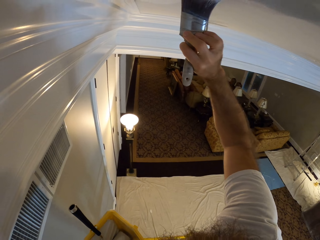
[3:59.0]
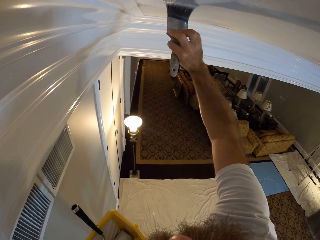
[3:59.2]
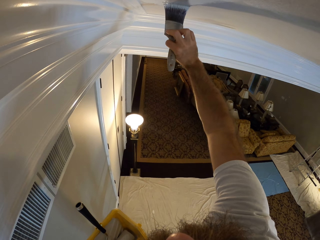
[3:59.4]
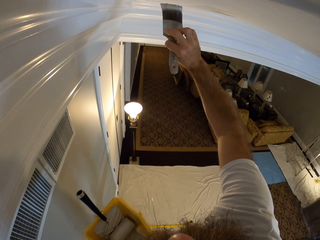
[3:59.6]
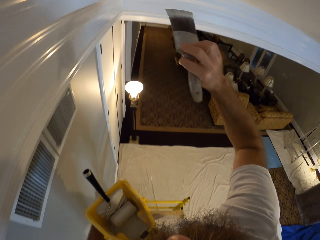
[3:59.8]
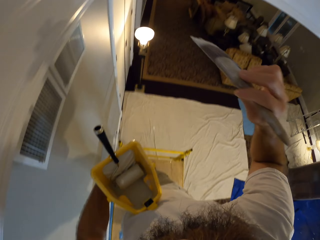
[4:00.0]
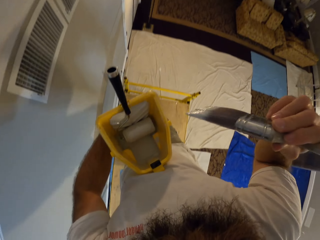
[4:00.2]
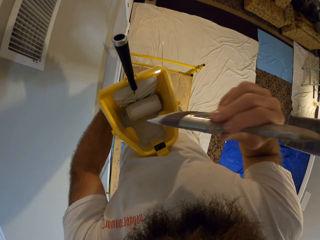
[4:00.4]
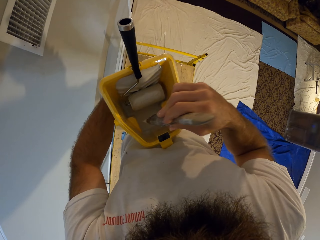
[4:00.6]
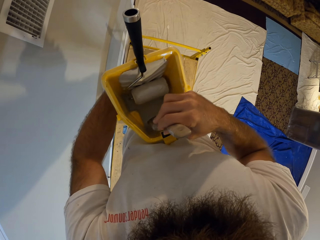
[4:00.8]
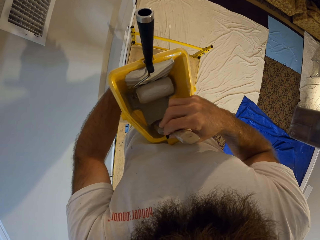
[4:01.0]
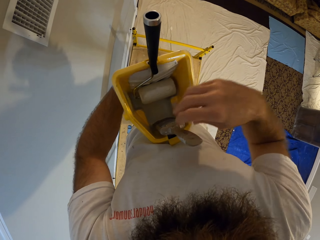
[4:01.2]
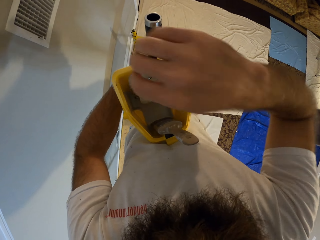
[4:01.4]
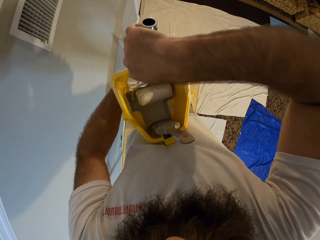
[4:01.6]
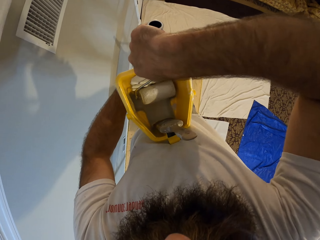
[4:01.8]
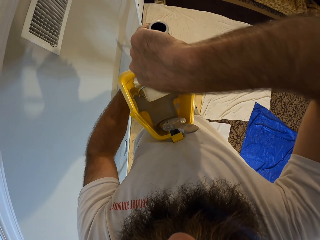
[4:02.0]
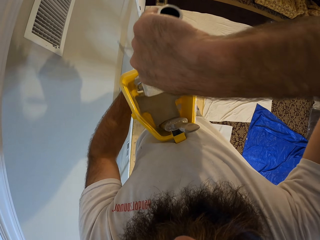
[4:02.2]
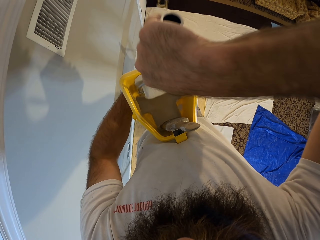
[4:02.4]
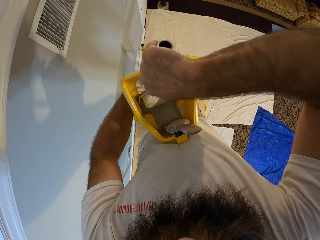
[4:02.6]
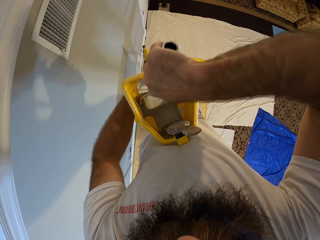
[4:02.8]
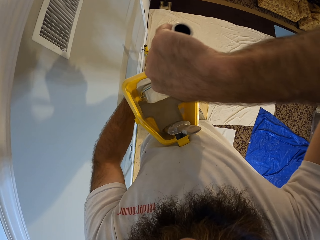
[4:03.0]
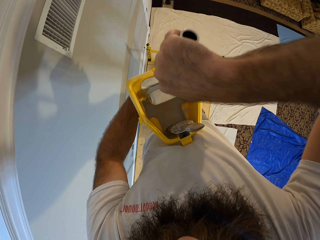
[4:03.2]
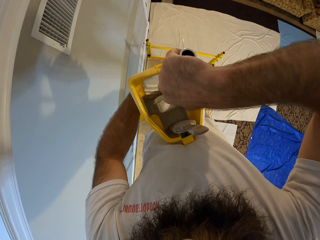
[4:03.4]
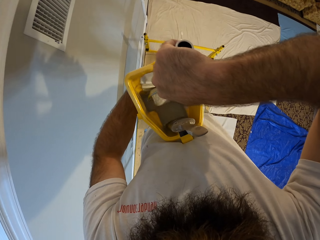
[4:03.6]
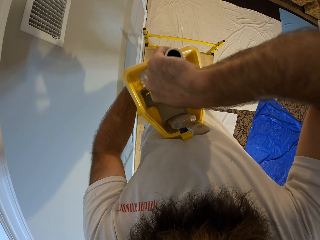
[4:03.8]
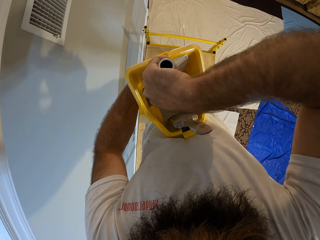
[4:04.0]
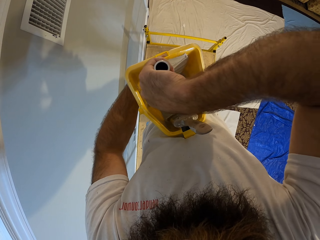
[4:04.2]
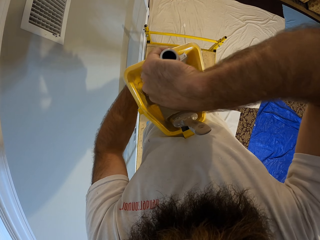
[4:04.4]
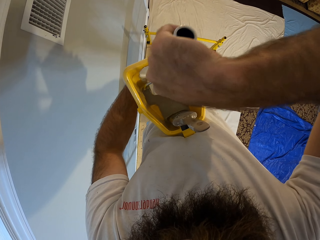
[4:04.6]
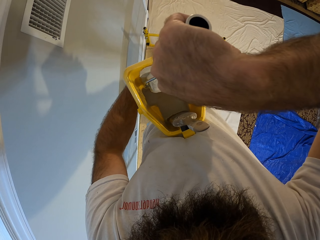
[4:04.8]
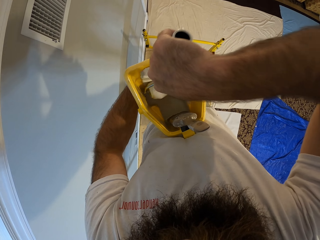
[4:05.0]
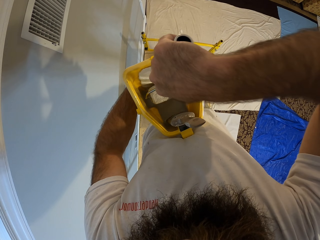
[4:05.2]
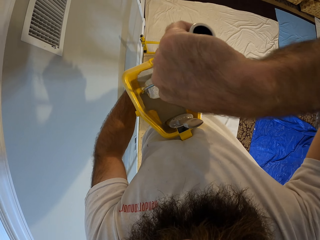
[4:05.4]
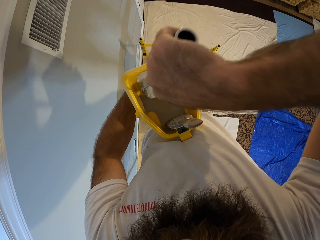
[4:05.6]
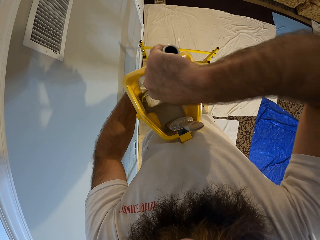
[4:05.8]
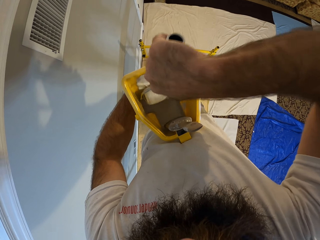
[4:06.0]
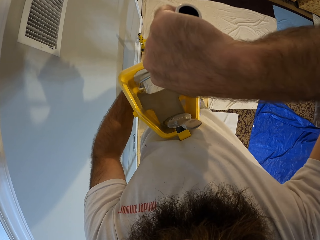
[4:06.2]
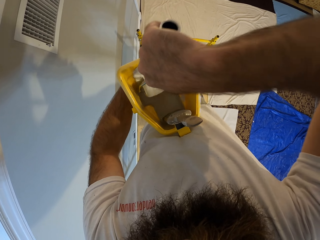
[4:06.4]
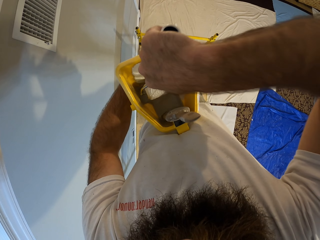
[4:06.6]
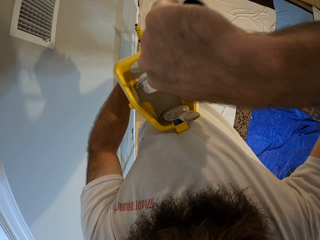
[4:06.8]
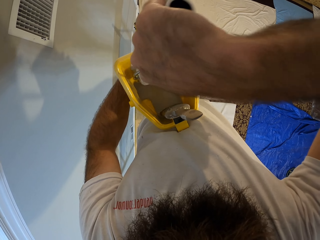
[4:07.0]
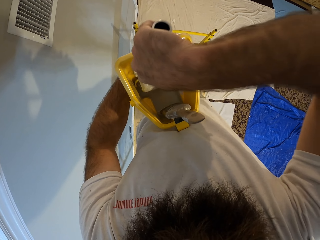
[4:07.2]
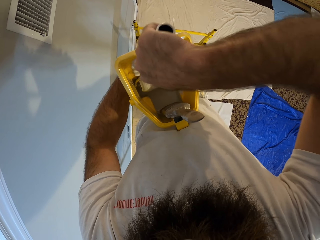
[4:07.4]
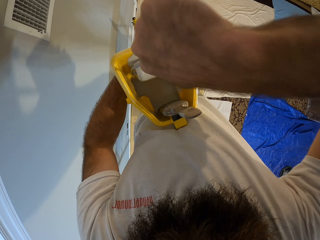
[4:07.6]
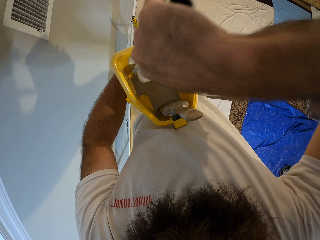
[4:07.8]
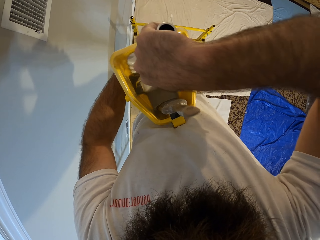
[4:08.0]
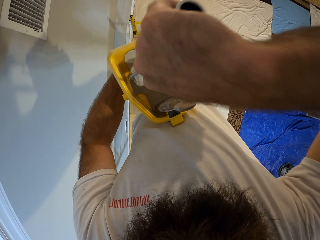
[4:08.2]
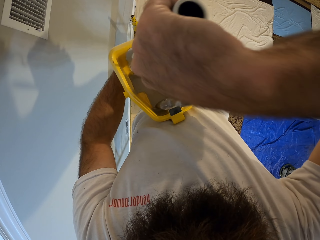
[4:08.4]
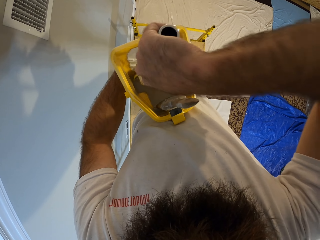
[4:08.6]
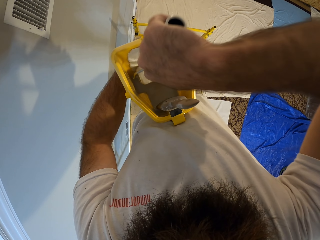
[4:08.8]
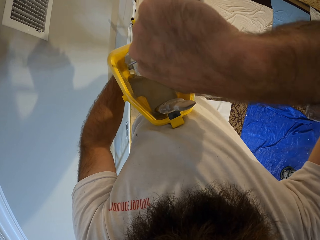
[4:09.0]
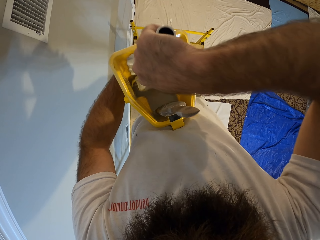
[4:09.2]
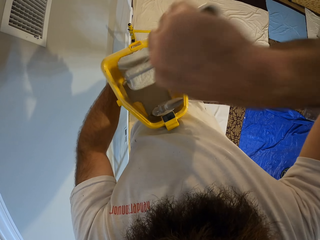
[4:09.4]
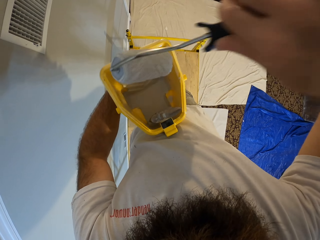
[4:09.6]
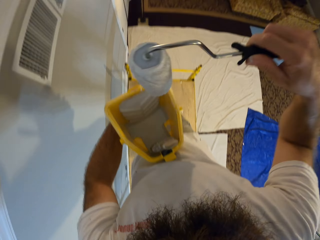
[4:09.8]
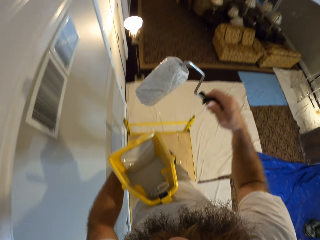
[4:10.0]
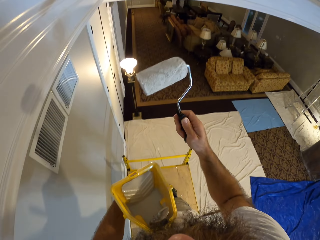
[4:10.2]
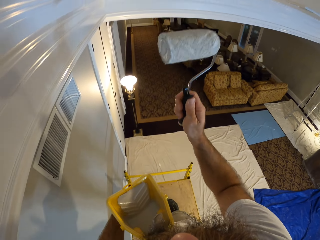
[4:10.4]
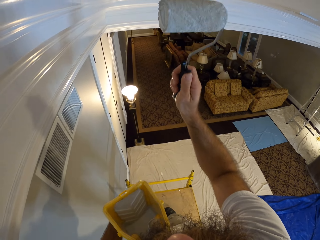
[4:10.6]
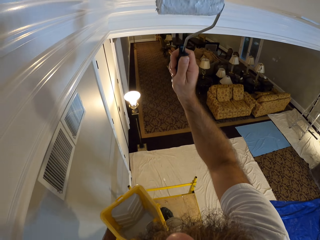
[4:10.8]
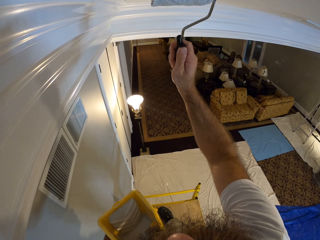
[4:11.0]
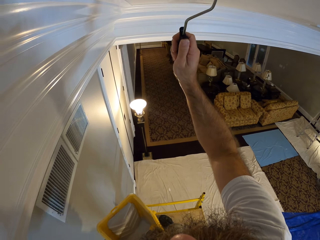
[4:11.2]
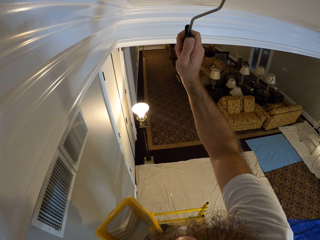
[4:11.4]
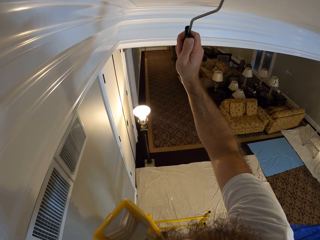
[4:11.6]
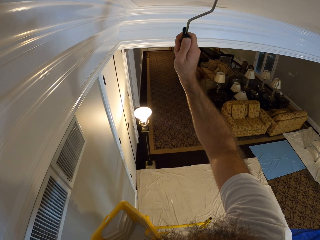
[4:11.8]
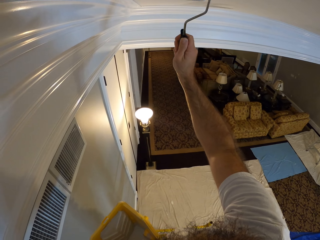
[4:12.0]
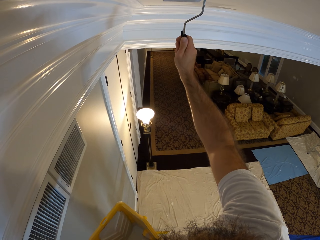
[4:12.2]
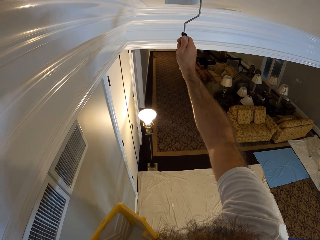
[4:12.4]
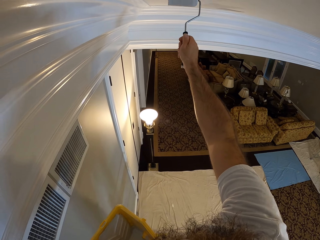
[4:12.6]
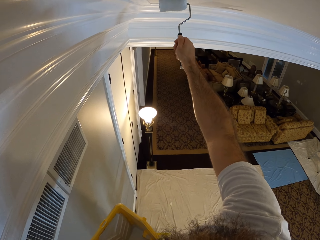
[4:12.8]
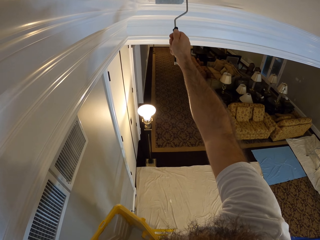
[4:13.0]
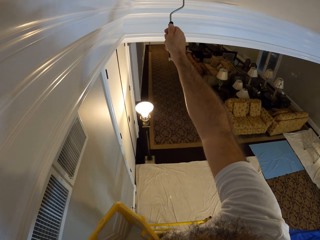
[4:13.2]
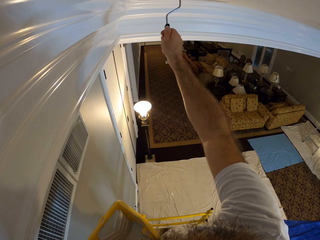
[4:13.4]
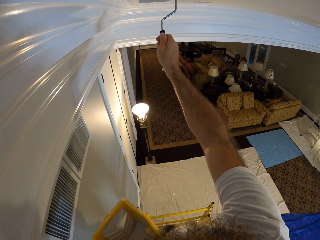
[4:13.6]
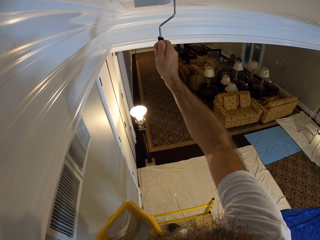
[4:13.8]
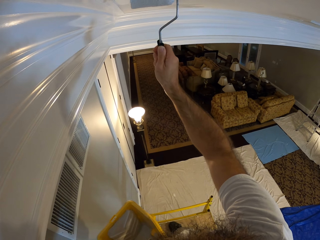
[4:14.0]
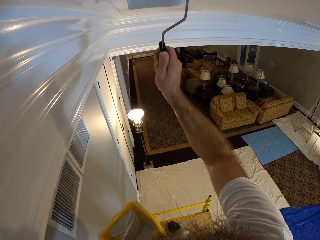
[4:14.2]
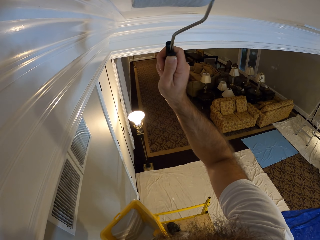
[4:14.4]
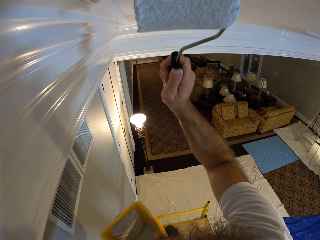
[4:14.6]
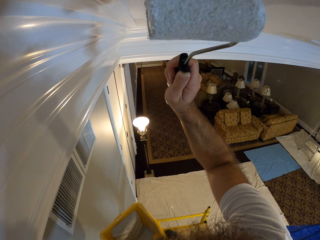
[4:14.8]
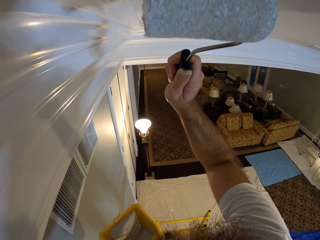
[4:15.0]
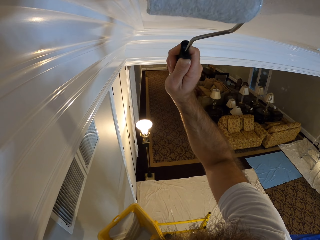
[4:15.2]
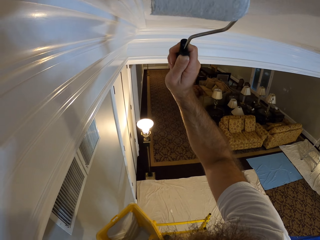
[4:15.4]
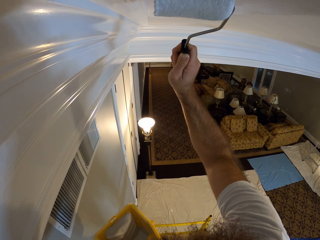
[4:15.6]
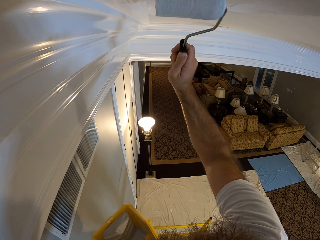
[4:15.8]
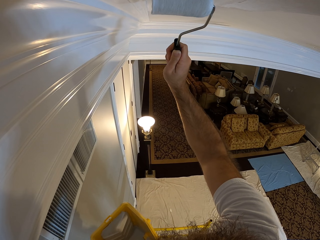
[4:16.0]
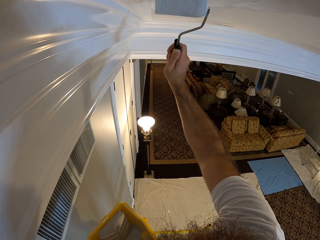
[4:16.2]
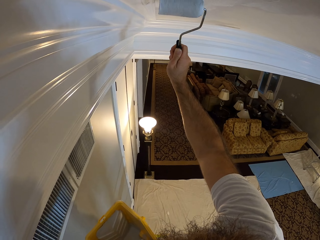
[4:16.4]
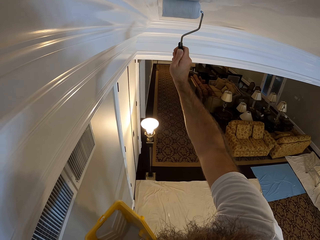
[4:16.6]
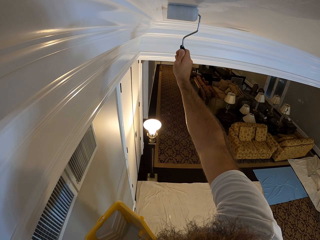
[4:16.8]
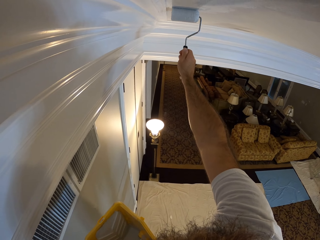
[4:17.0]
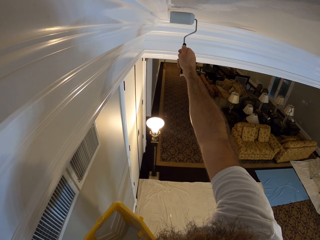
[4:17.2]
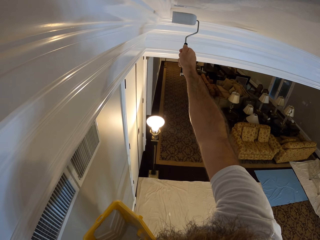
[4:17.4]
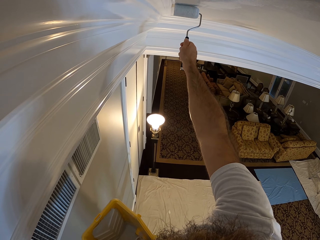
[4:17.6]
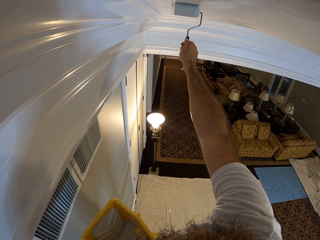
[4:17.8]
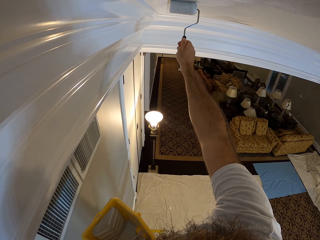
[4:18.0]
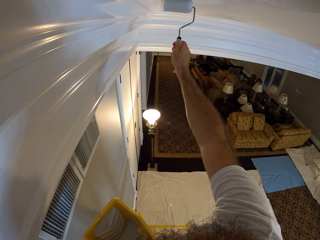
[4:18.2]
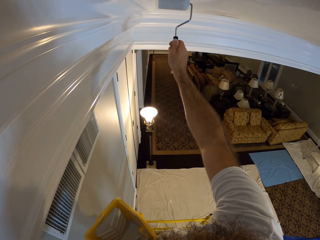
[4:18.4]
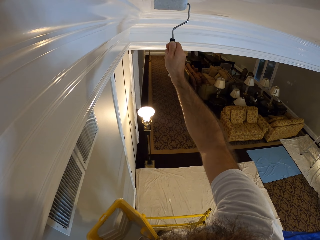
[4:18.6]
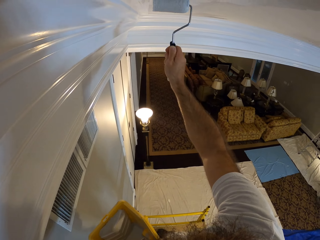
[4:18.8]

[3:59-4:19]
The camera wearer drops the paint brush in the bucket with his right hand. He picks up the paint roller from the bucket with his right hand. He rubs the roller on the bucket. He paints the ceiling with the paint roller in his right hand.

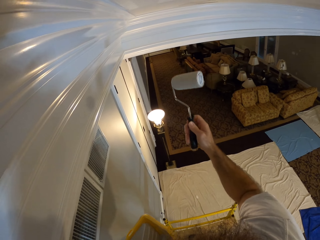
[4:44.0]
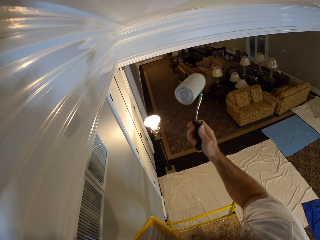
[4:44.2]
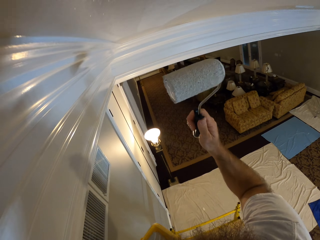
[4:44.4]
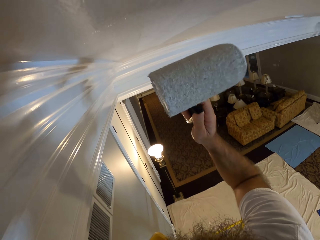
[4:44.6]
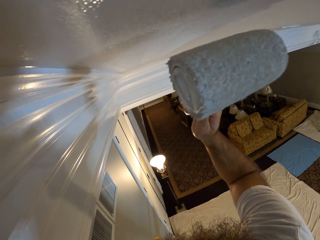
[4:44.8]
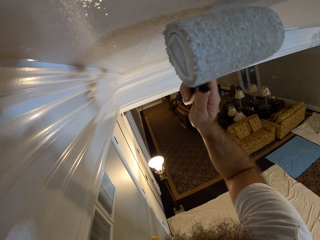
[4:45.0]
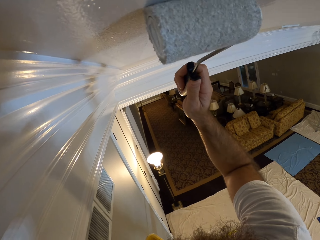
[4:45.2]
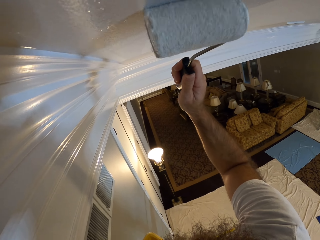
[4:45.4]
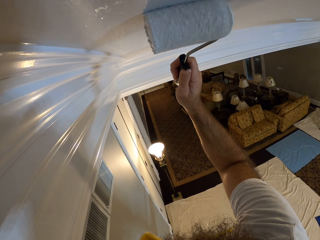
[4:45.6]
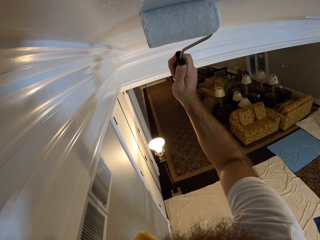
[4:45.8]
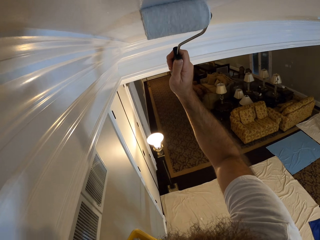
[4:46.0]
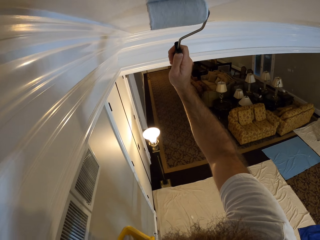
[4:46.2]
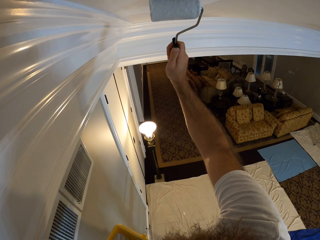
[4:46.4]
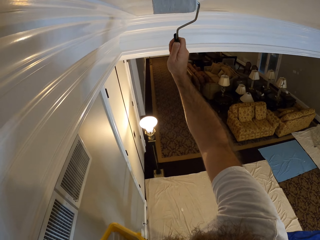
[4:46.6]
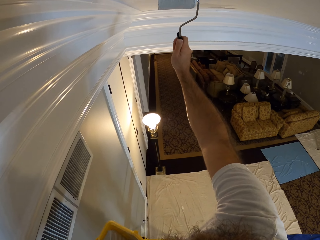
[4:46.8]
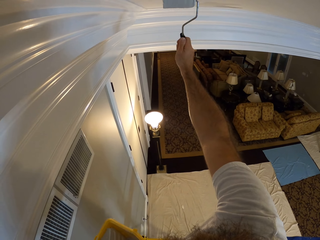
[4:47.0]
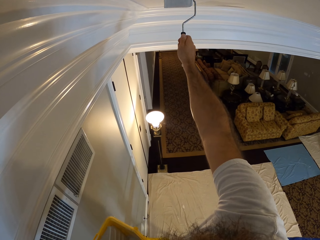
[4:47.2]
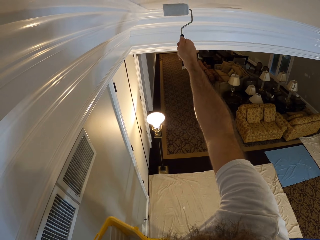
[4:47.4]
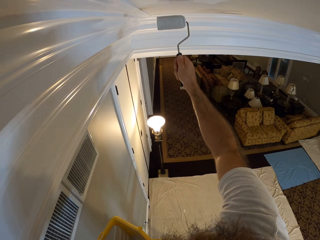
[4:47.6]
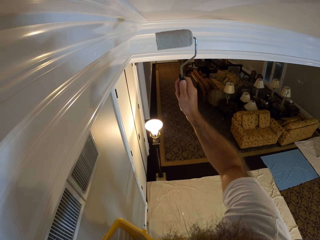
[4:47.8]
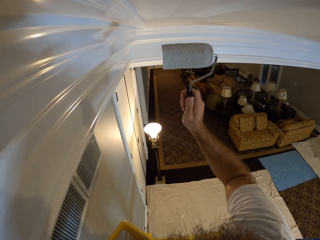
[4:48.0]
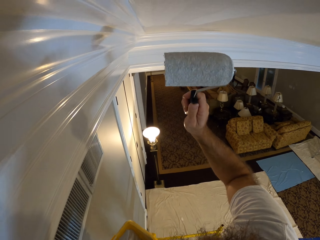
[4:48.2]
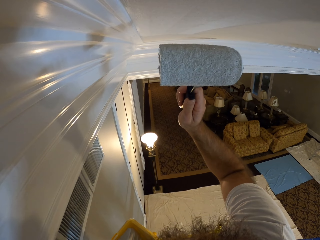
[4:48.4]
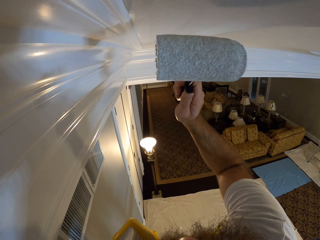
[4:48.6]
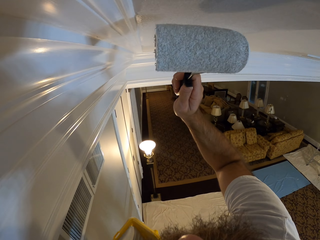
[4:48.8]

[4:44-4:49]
The camera wearer paints the ceiling with the roller.
